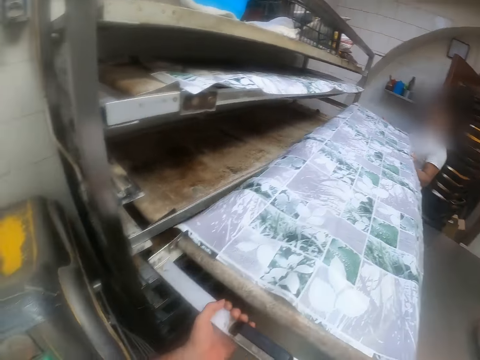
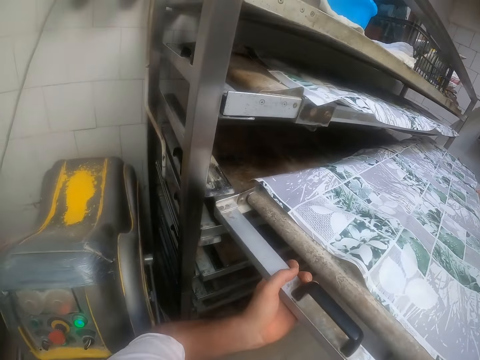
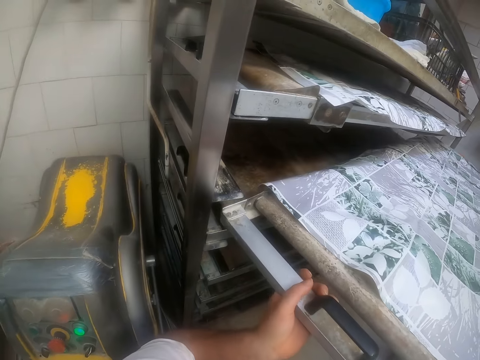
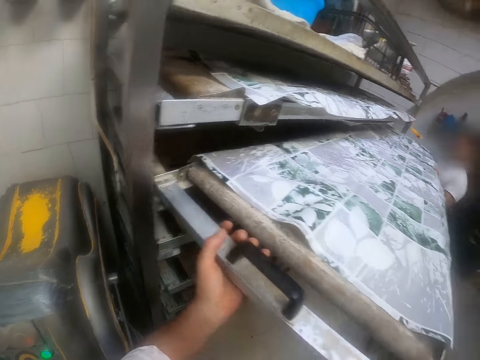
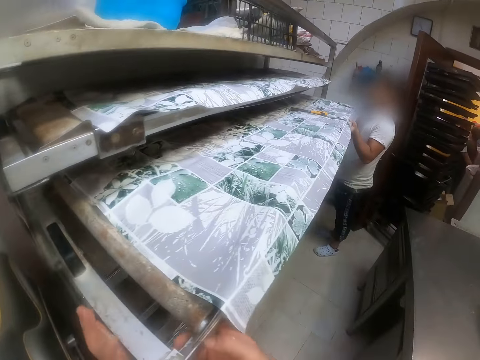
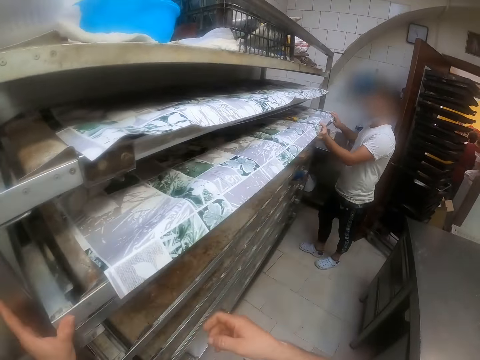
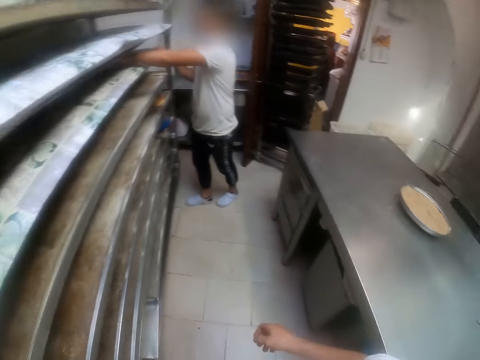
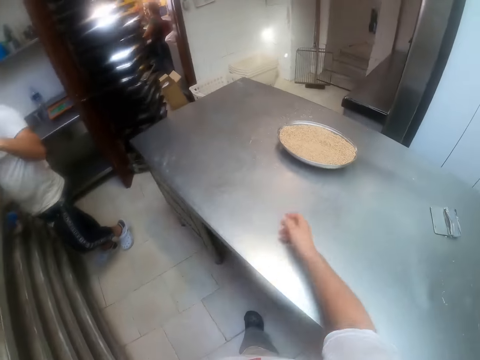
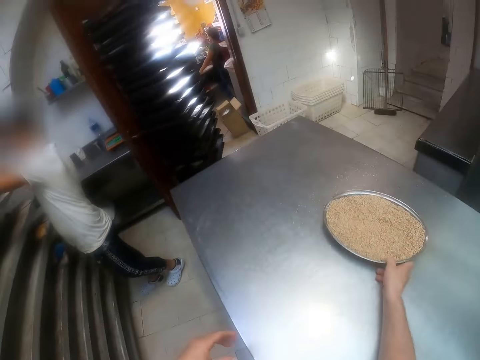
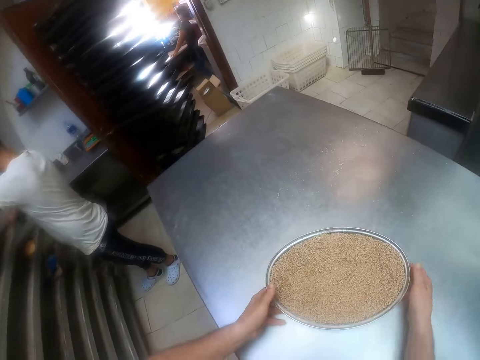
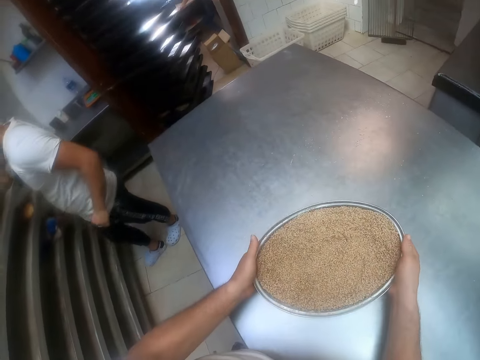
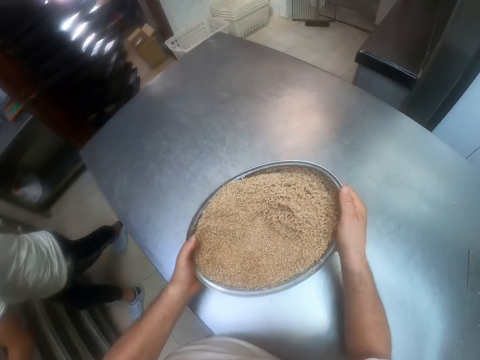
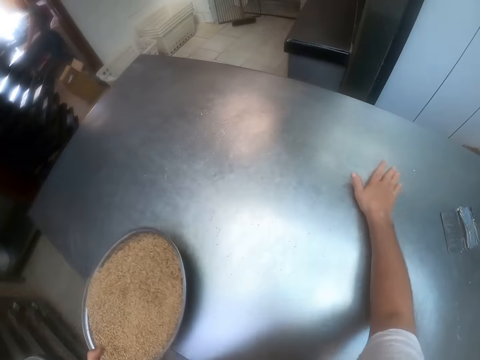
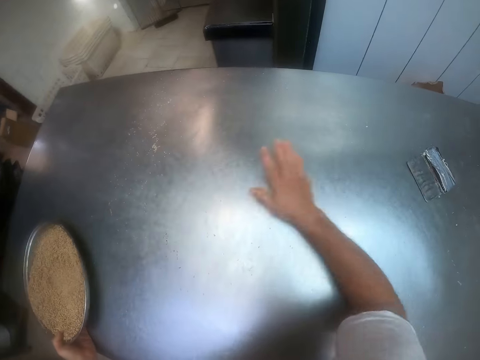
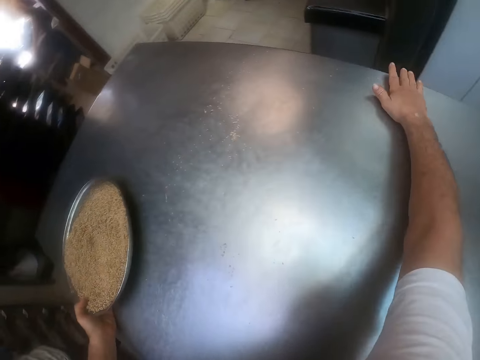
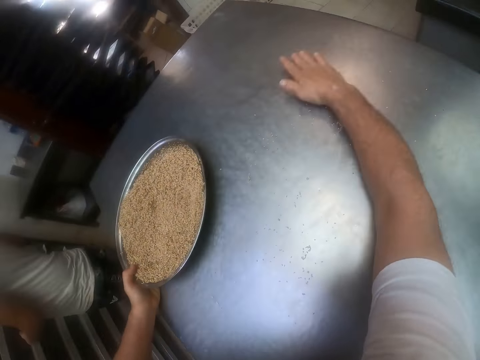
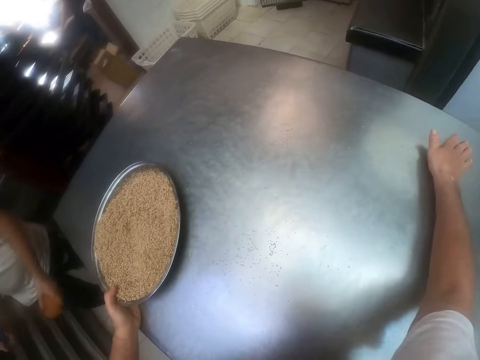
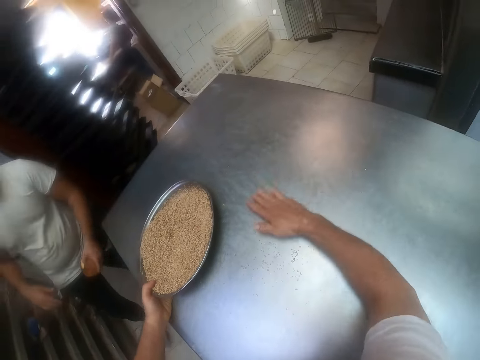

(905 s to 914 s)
The camera wearer lifts the dough sheeter. A man lifts the dough sheeter. The camera wearer places the baking tray into the oven with both hands. He puts the dough sheeter on the shelves. He picks the tray of wheat from the table with his right hand. He carries the tray of wheat with both hands. He shakes the tray of wheat in his hands. He cleans the table with his right hand.

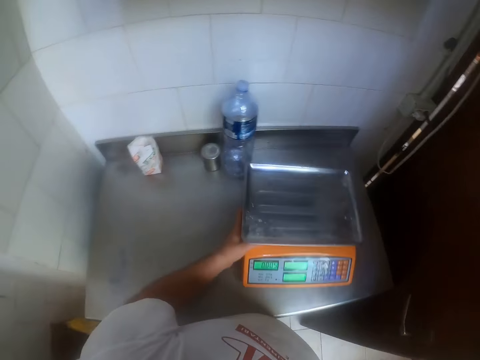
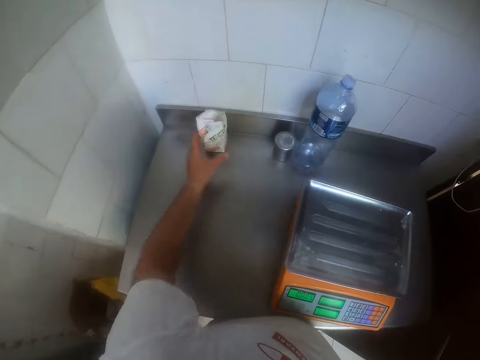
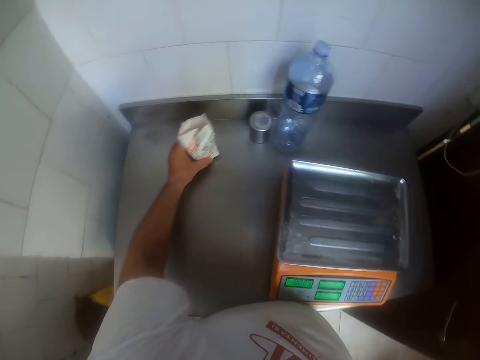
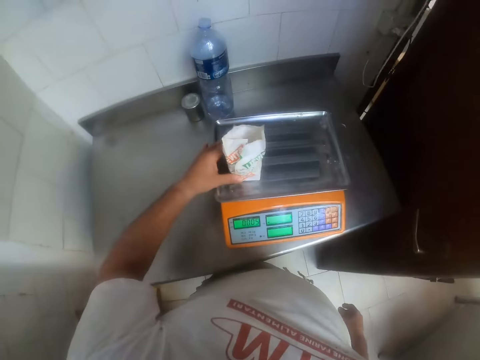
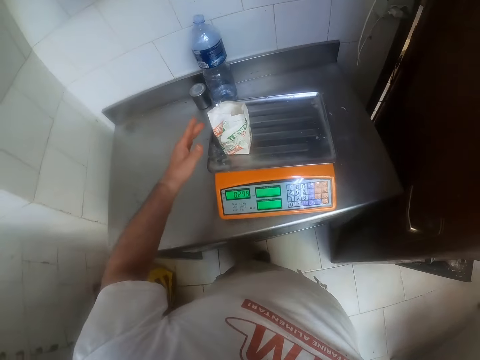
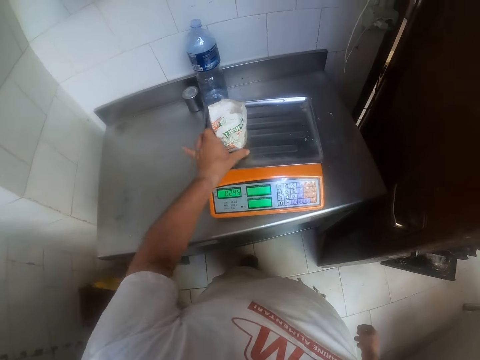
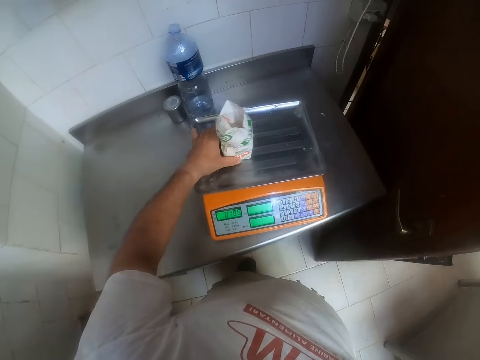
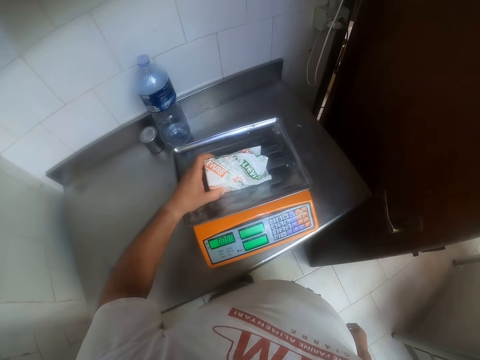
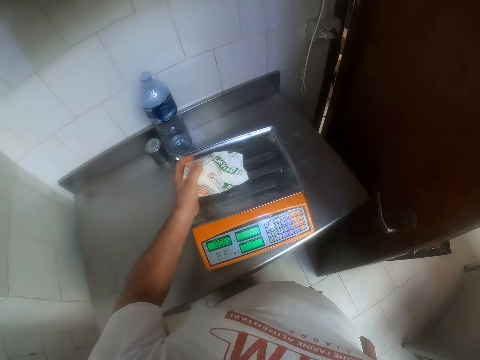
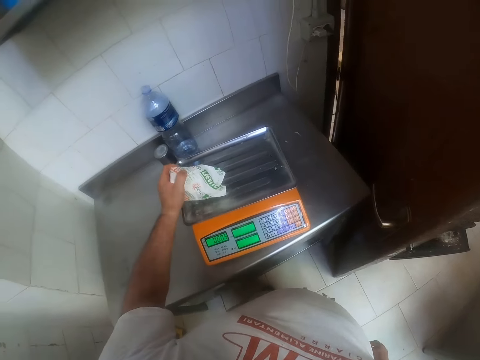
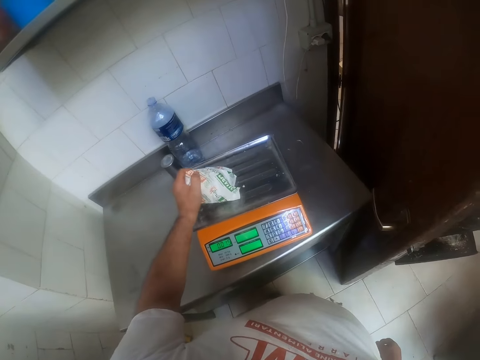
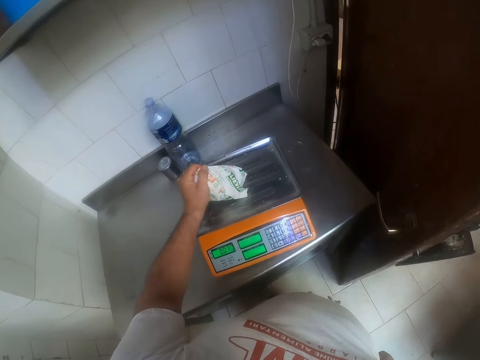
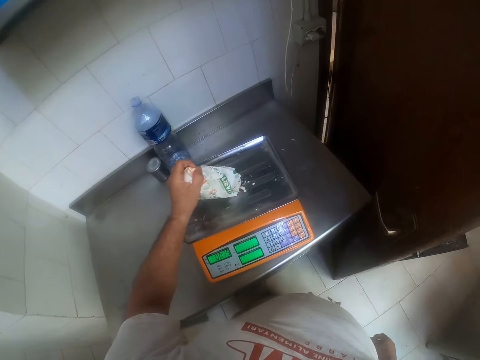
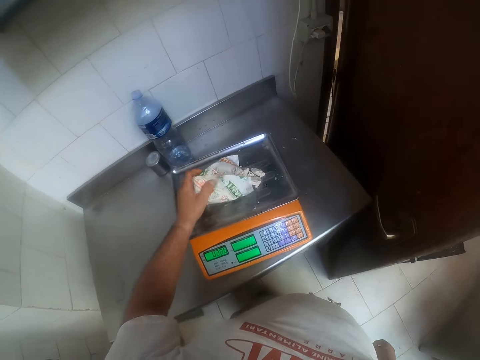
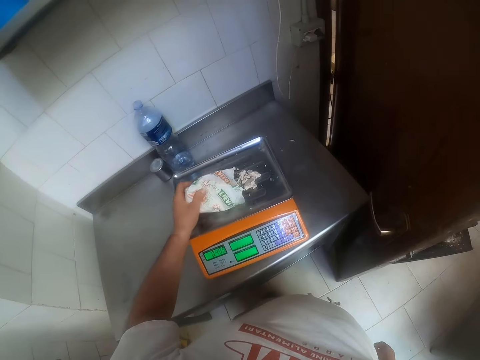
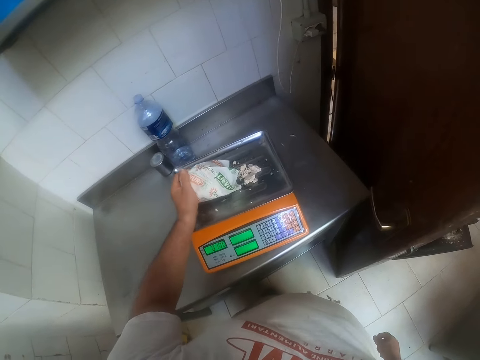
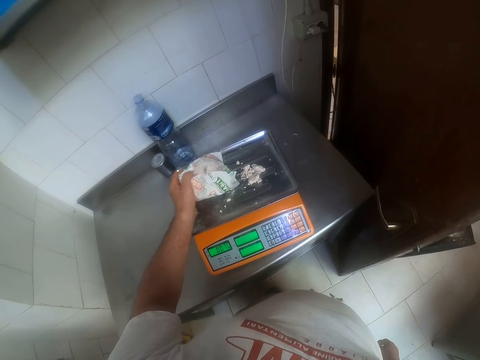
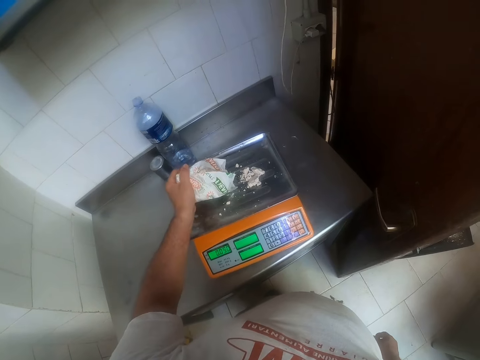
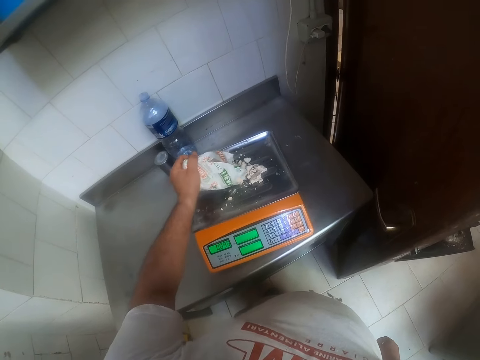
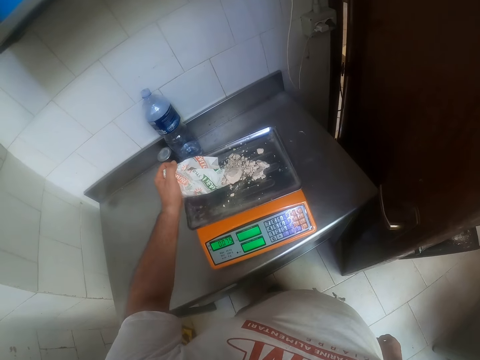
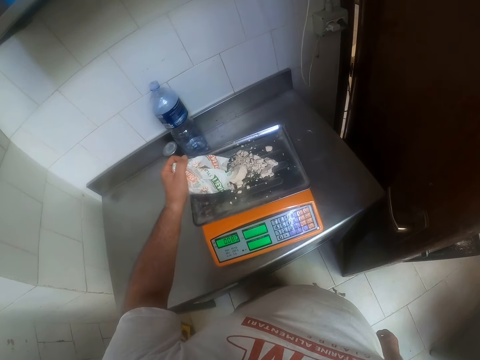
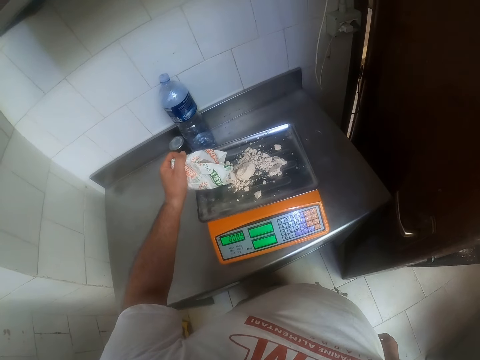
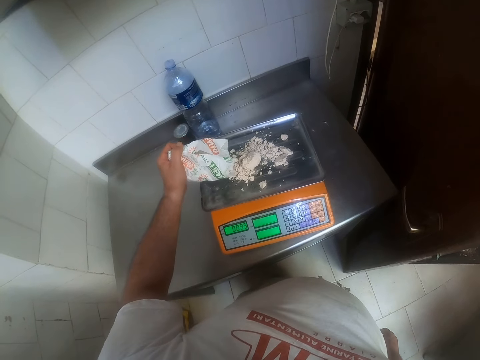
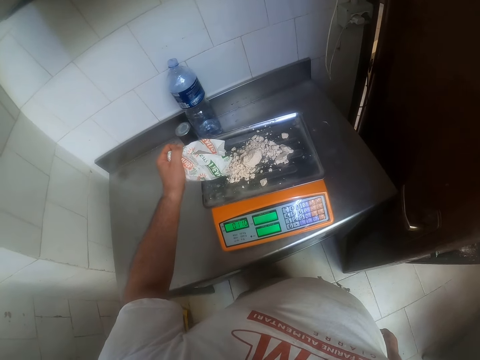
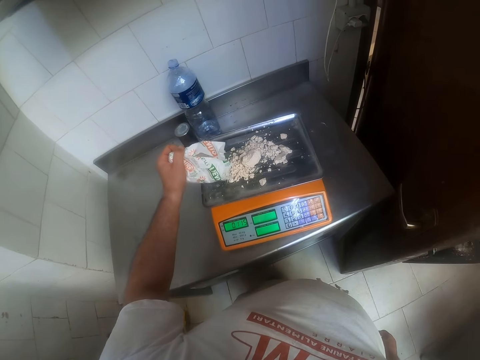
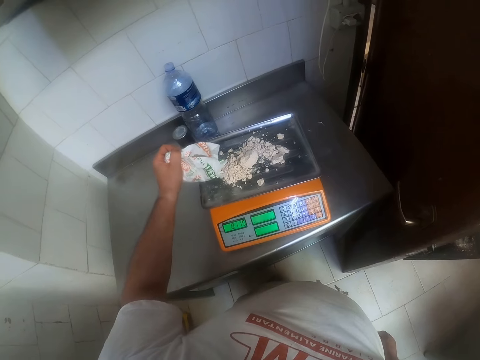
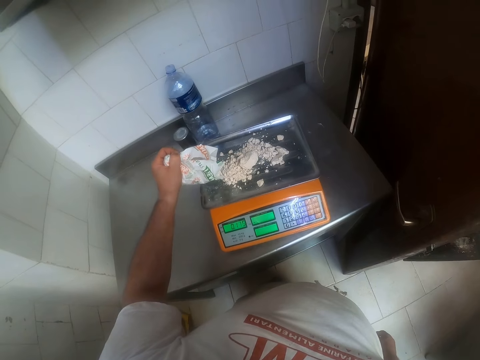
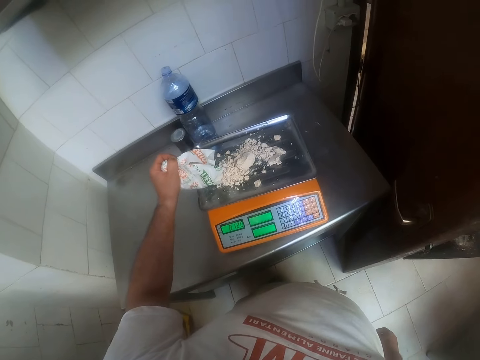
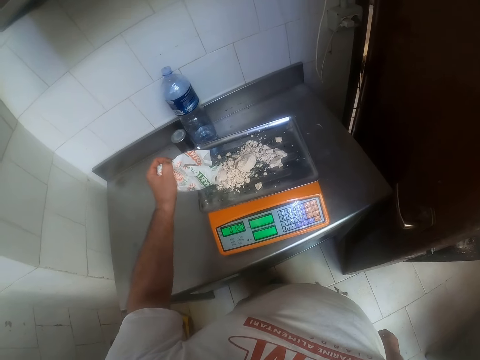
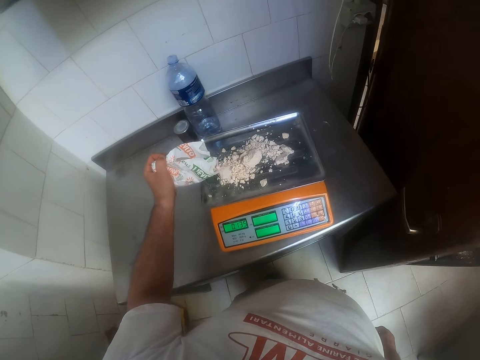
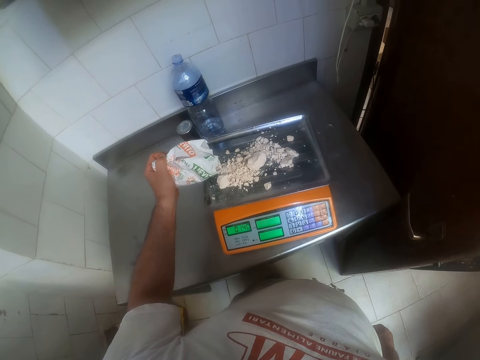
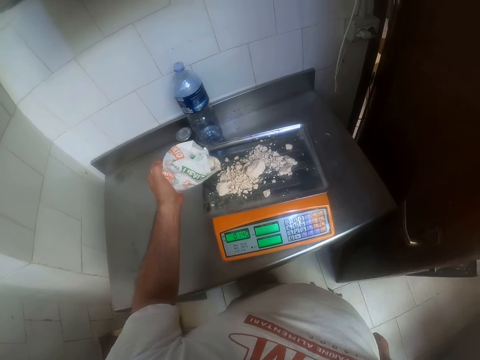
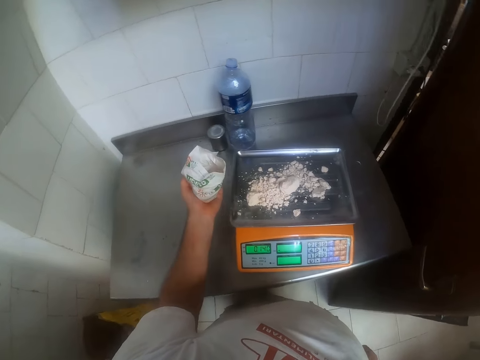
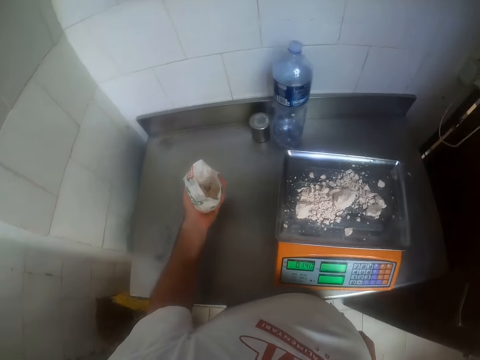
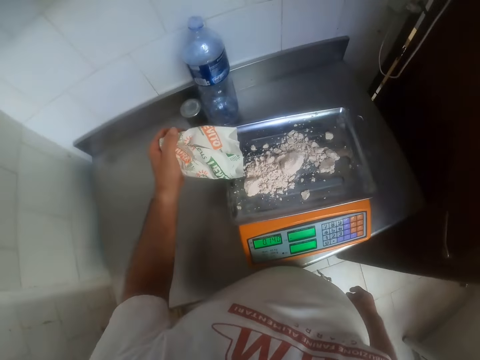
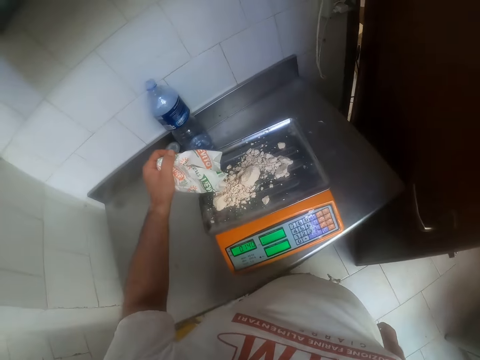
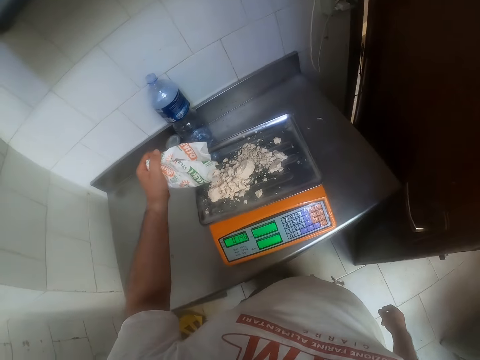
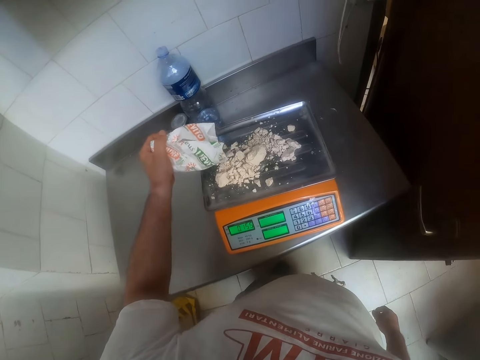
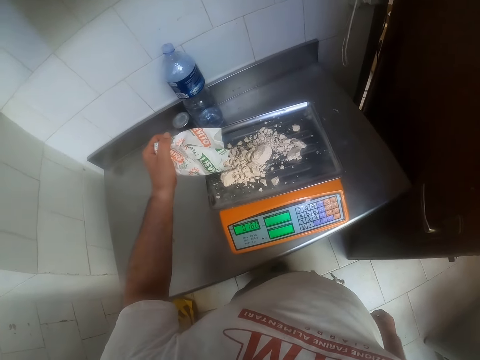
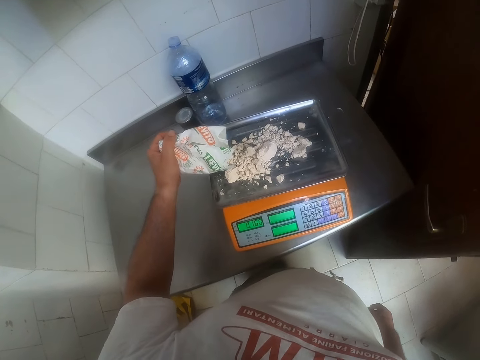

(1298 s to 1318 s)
The camera wearer pulls a weighing scale from the countertop with his left hand. He picks a pack of yeast or packet of flour from the countertop with his left hand. He drops the pack of yeast on a tray on the weighing scale. He pours yeast from the pack of yeast on the tray on the weighing scale. He pours the flour on the weighing scale. He places a packet of dough on the table. He pours the flour on the weighing scale.
